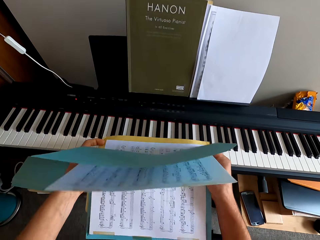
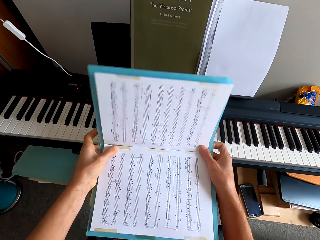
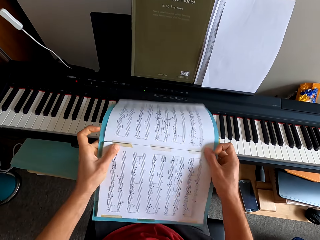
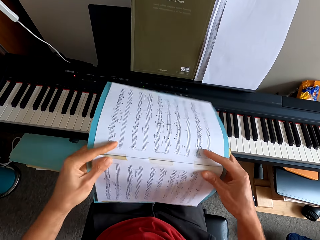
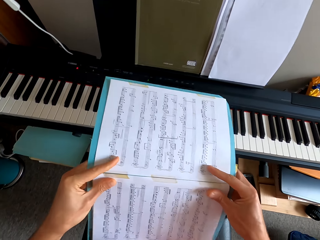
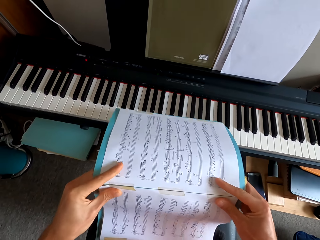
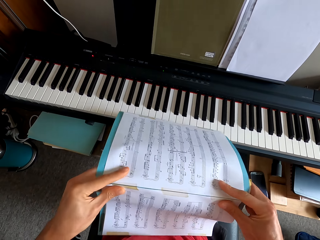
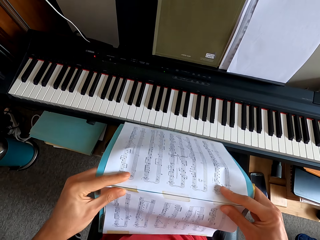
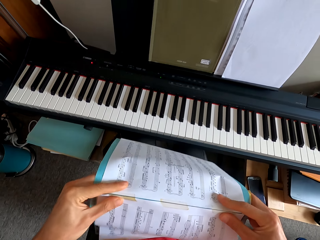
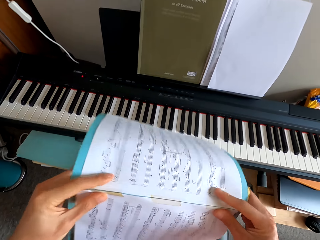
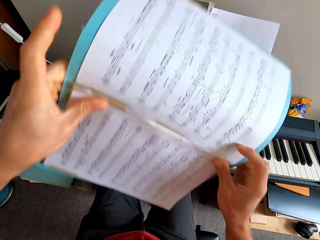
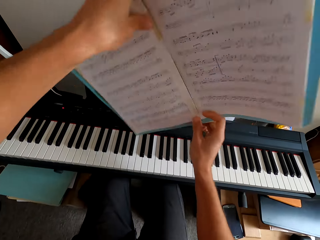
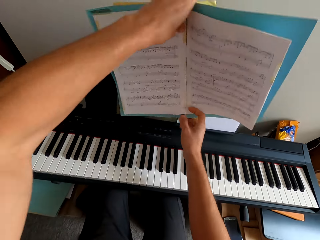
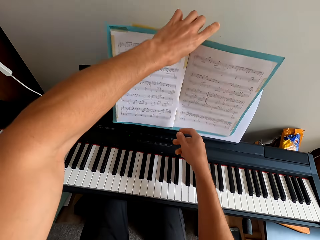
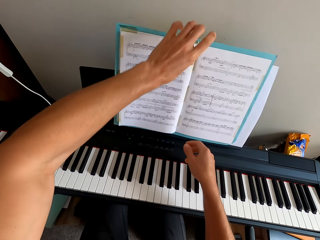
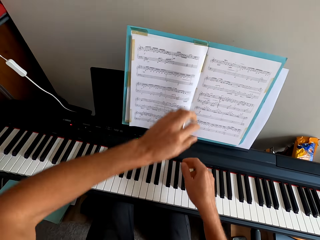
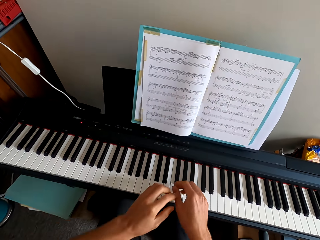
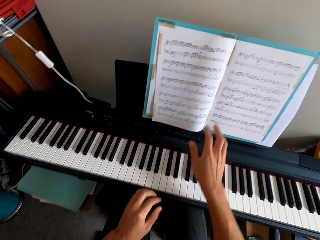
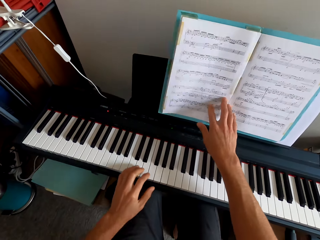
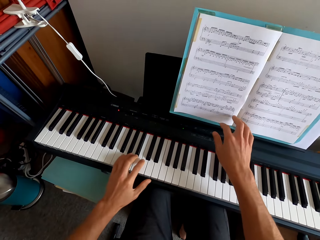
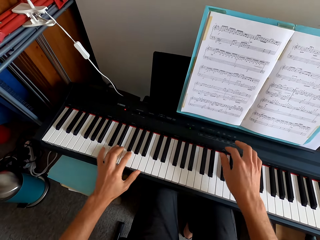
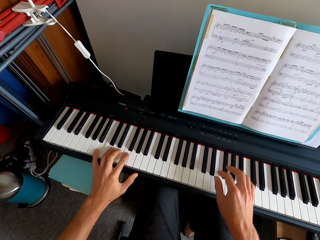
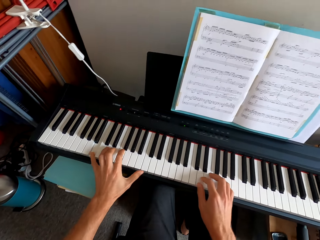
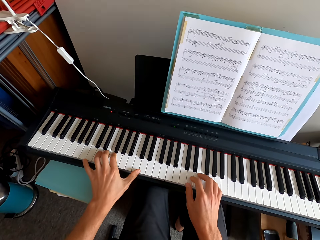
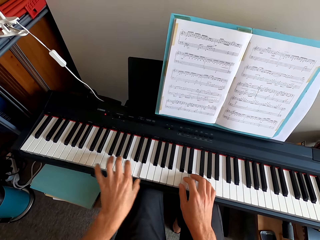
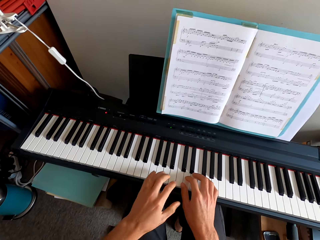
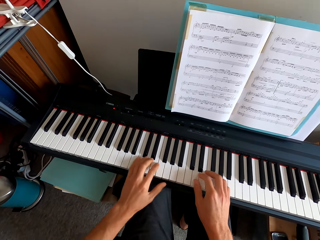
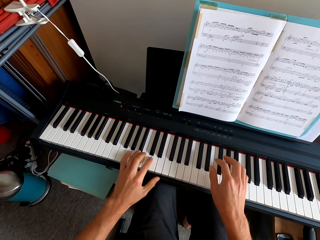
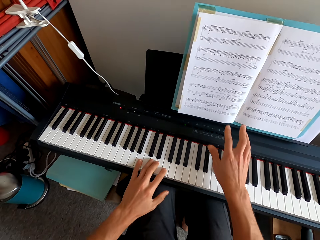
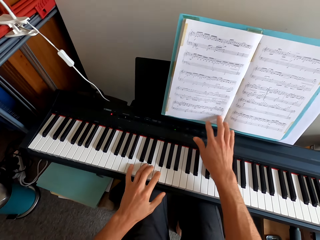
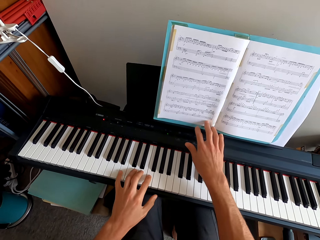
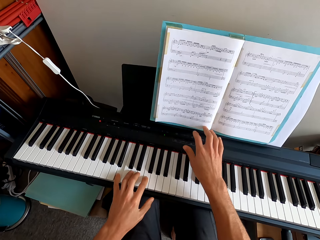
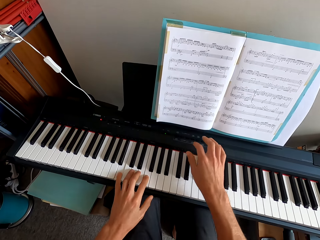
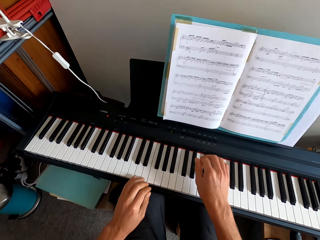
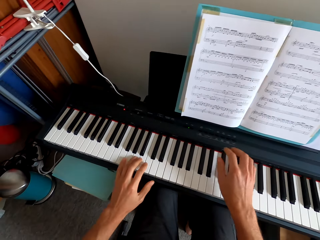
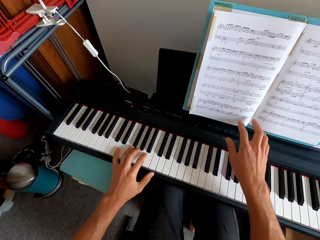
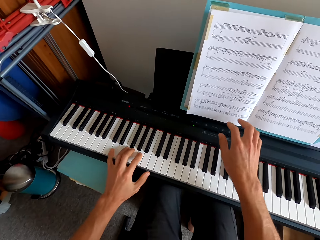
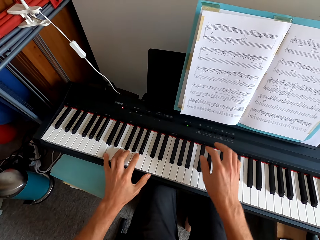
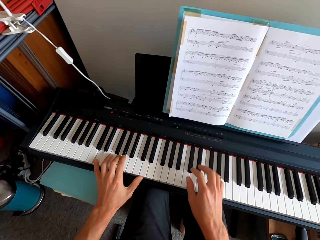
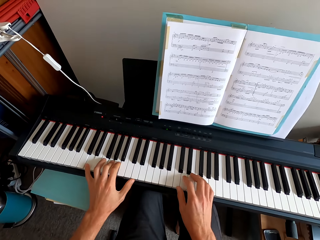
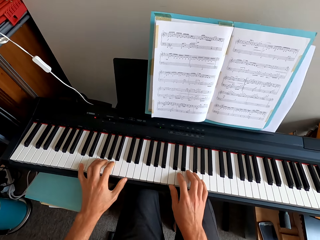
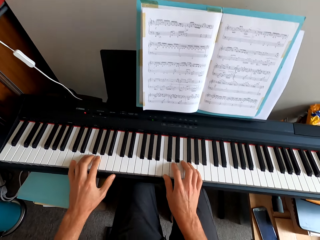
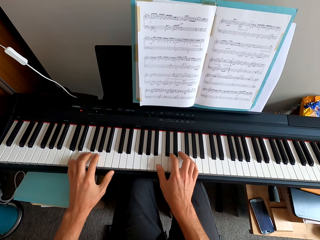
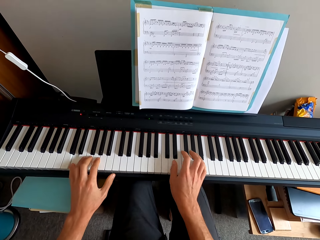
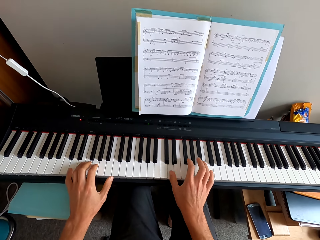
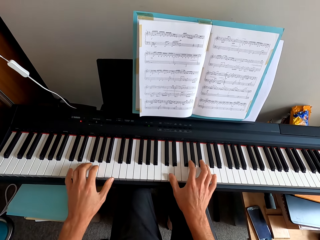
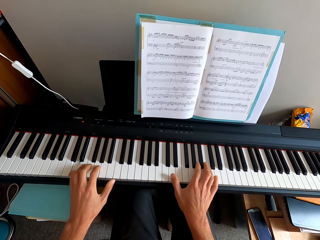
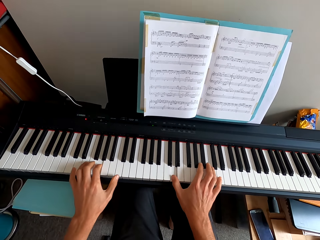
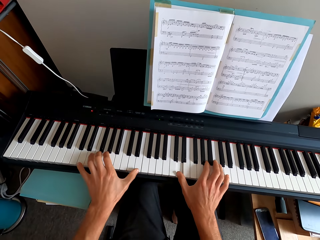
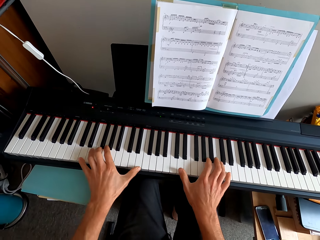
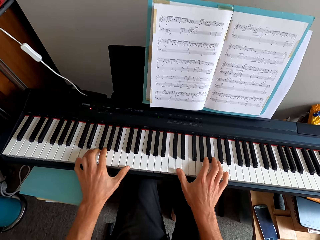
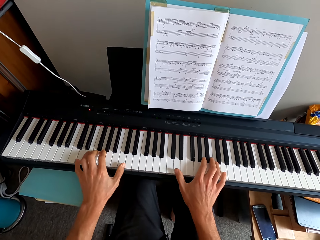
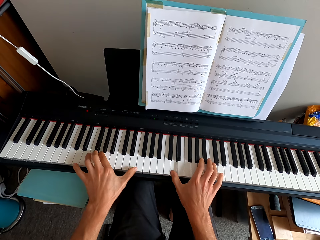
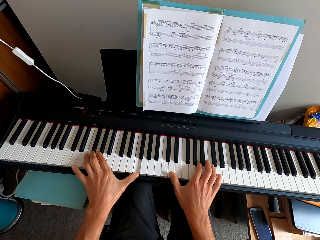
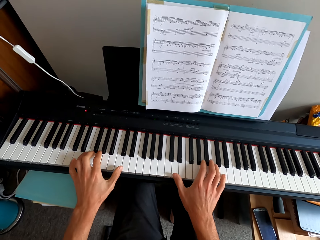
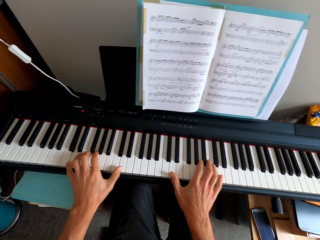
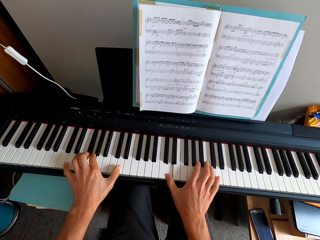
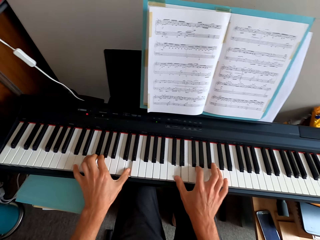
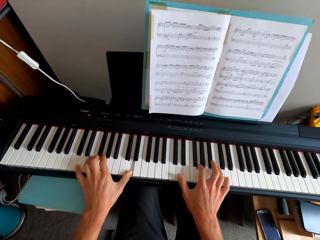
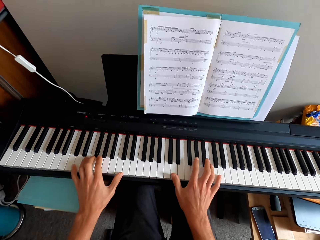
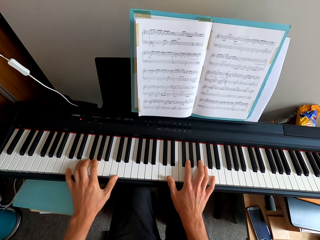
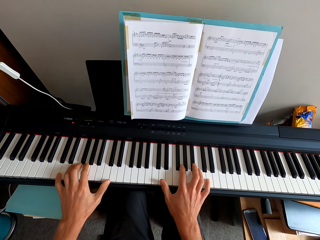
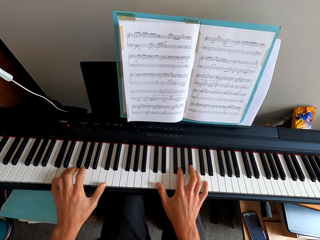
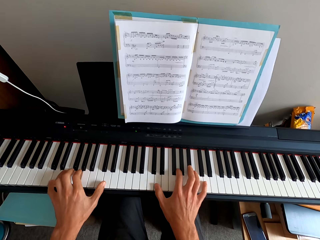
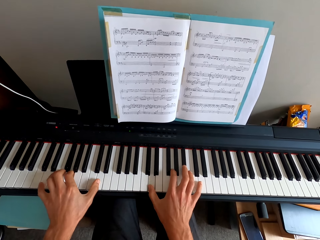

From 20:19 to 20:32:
The camera wearer folds the booklet. He puts the booklet on the keyboard. He puts his hands on the keyboard. He holds the booklet. He plays the keyboard. He plays the keyboard with both hands. He pulls his hand off the keyboard. He holds the booklet. He pulls his hand off the booklet. He plays the keyboard with both hands.

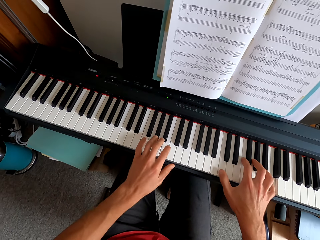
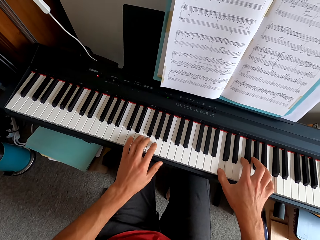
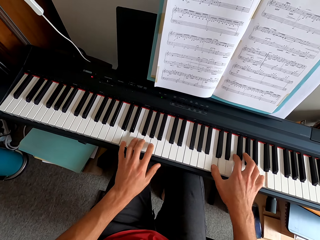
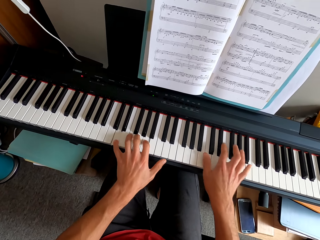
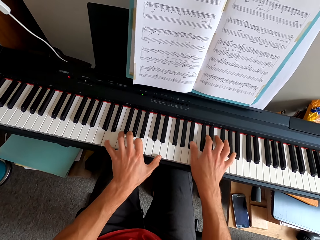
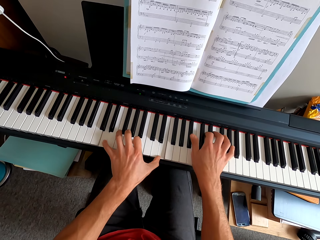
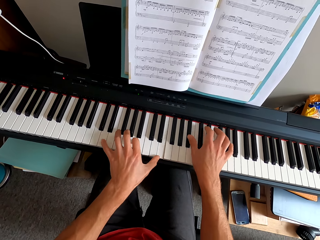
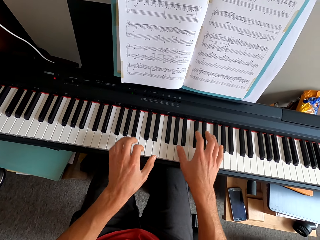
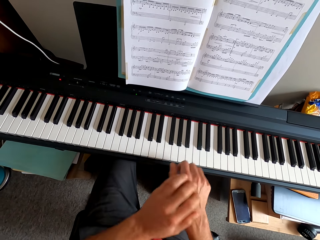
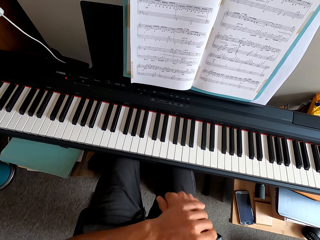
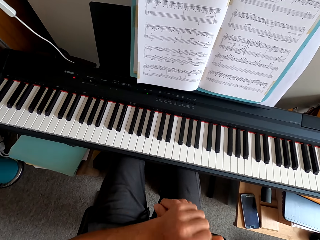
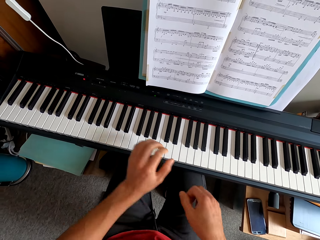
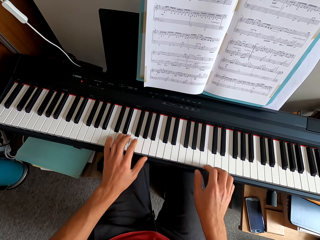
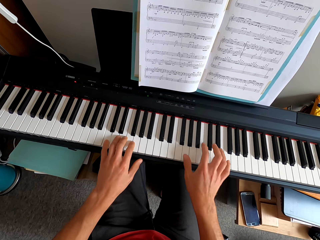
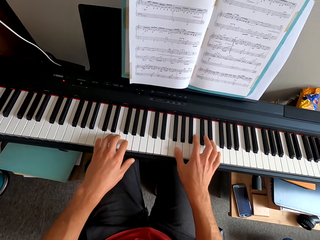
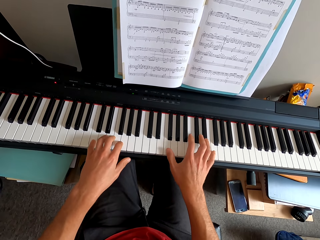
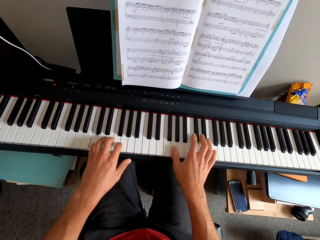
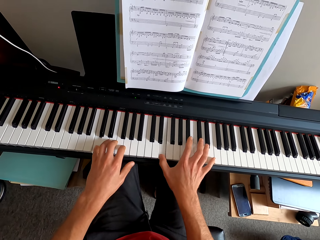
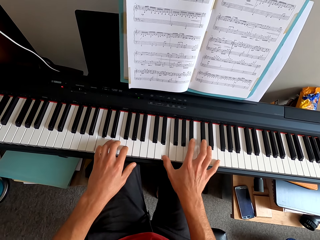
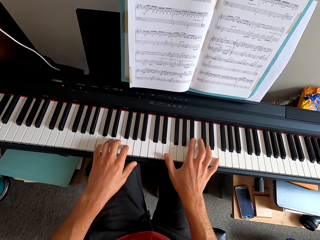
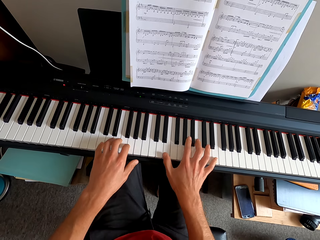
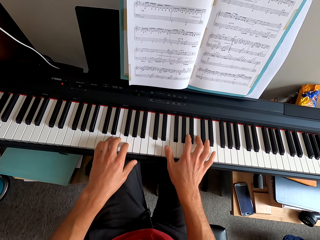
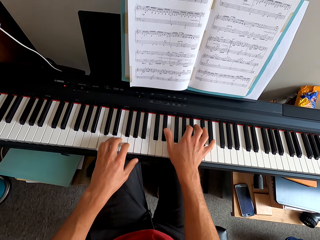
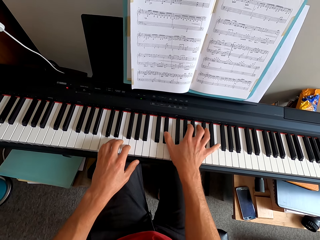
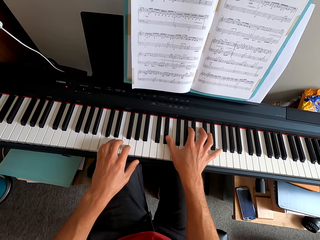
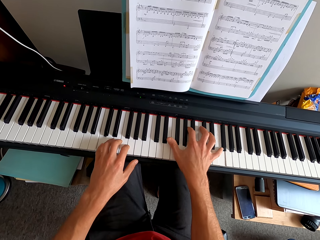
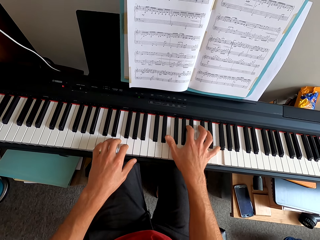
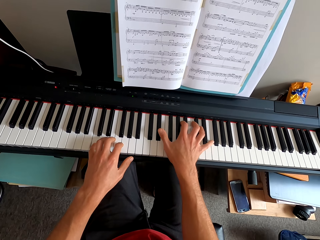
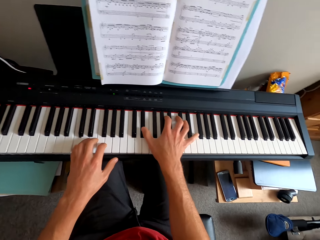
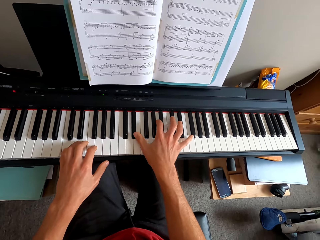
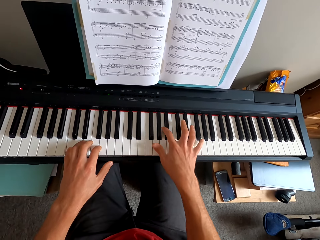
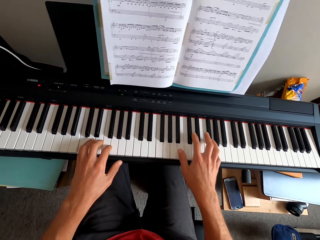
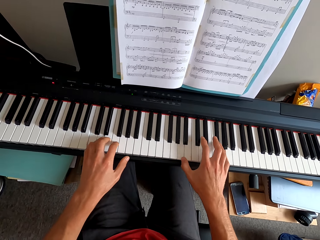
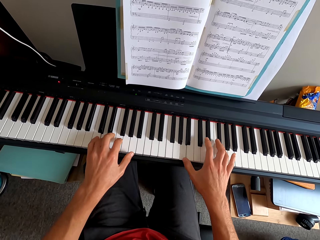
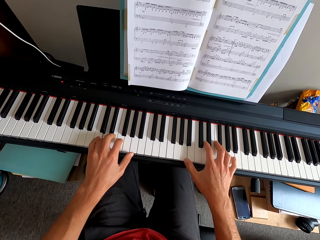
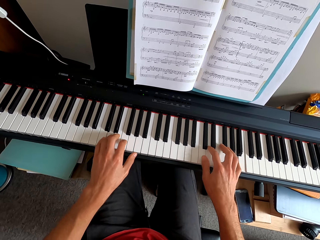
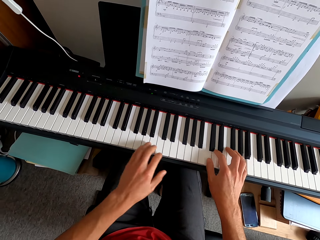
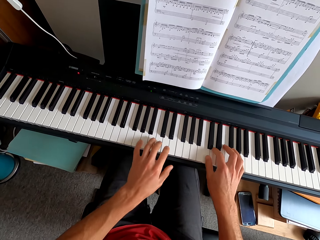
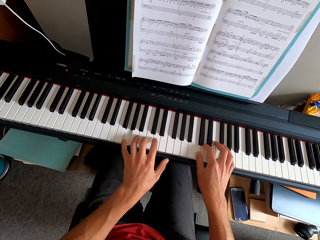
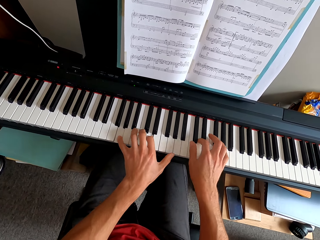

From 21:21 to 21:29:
The camera wearer pulls his hands off the keyboard. He plays the keyboard with both hands.
